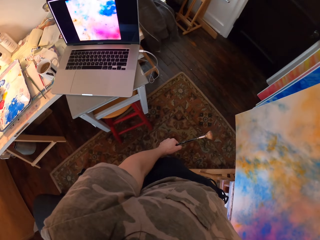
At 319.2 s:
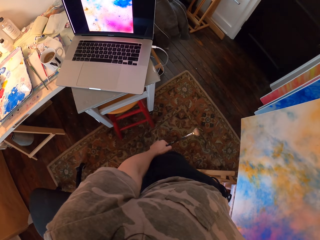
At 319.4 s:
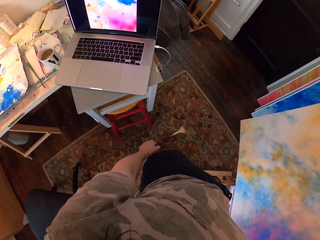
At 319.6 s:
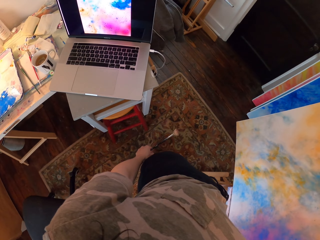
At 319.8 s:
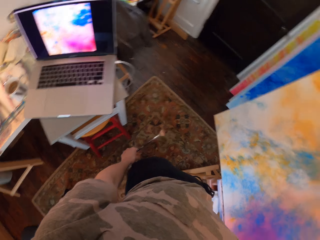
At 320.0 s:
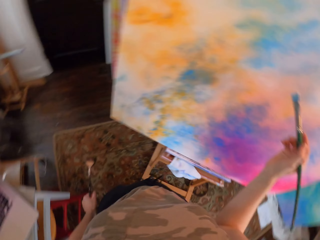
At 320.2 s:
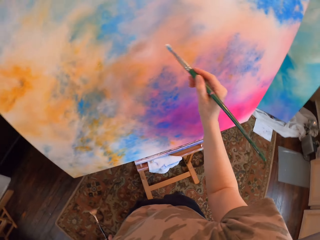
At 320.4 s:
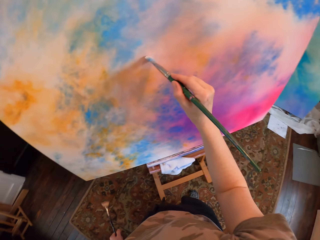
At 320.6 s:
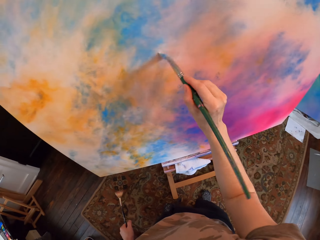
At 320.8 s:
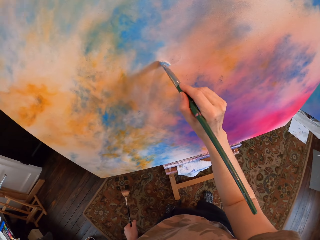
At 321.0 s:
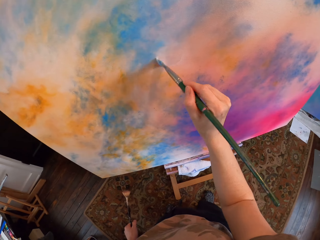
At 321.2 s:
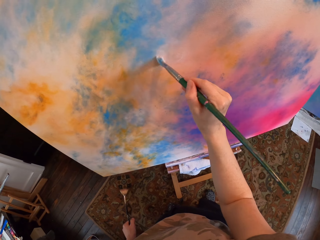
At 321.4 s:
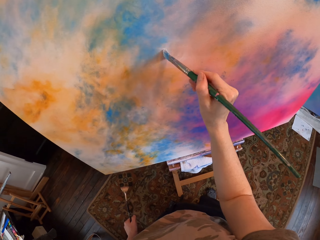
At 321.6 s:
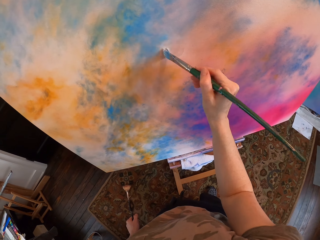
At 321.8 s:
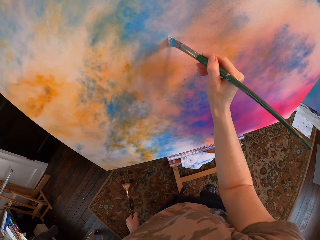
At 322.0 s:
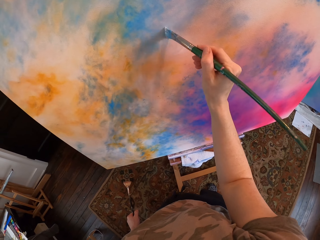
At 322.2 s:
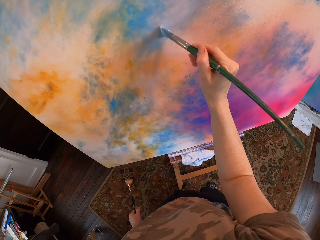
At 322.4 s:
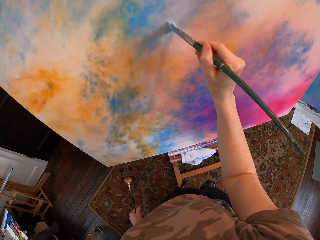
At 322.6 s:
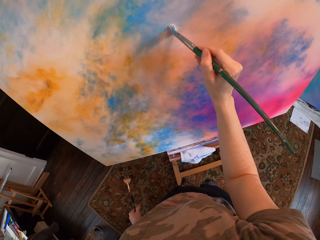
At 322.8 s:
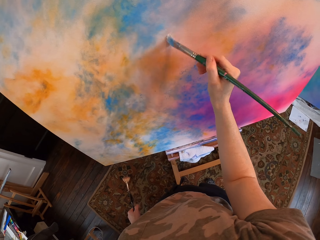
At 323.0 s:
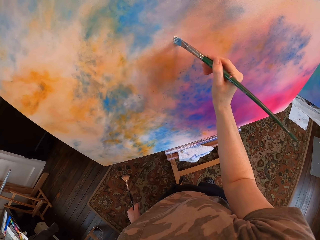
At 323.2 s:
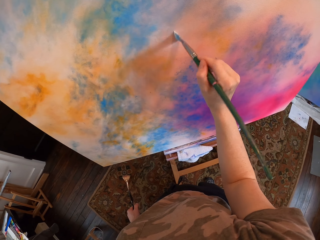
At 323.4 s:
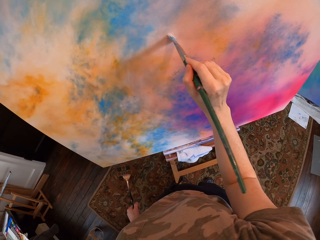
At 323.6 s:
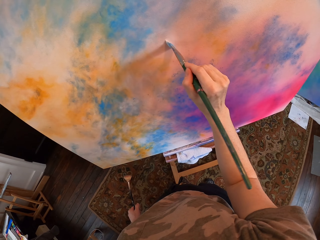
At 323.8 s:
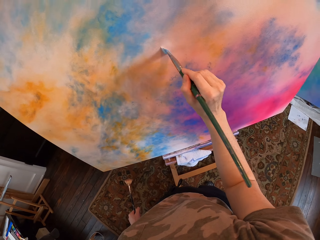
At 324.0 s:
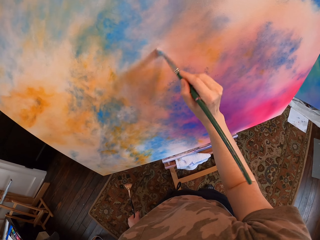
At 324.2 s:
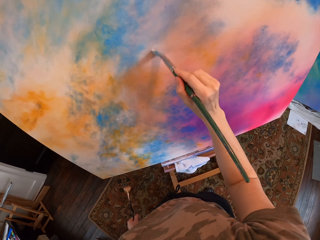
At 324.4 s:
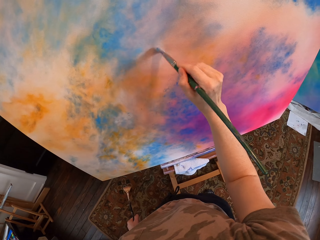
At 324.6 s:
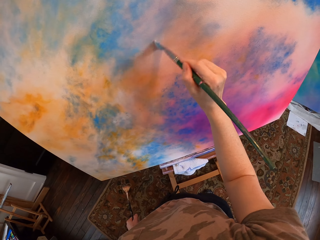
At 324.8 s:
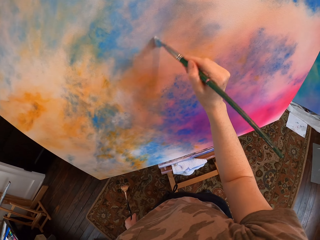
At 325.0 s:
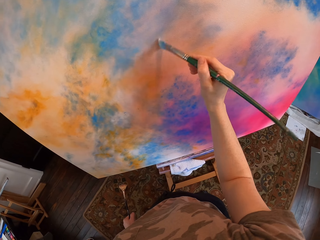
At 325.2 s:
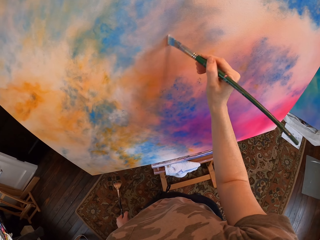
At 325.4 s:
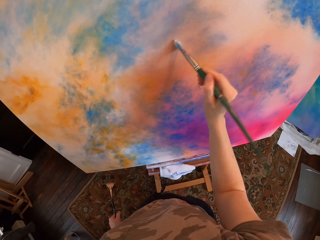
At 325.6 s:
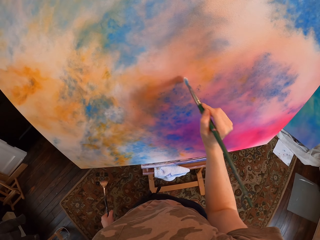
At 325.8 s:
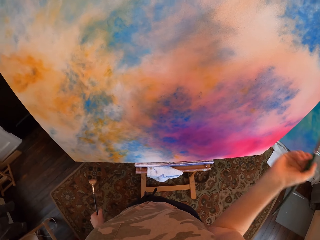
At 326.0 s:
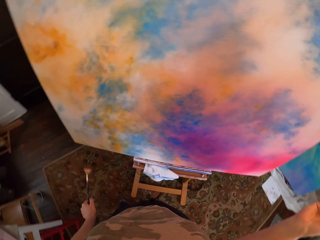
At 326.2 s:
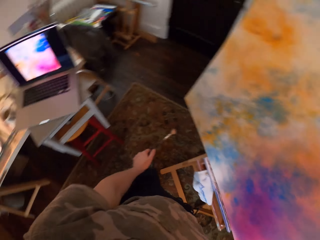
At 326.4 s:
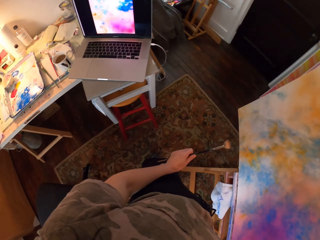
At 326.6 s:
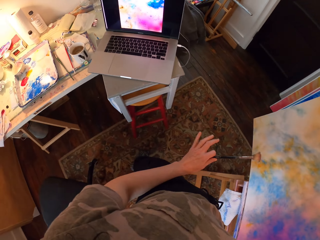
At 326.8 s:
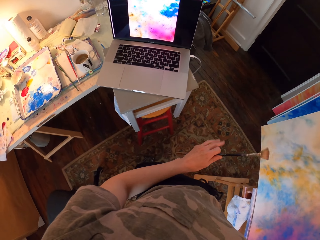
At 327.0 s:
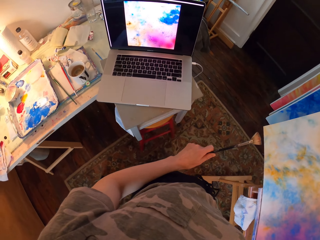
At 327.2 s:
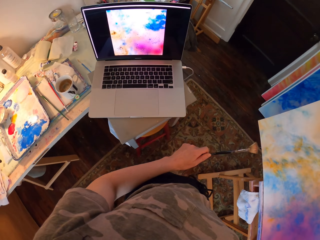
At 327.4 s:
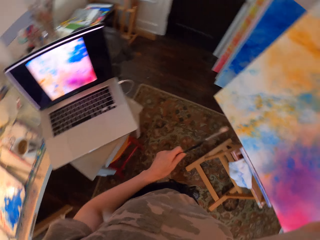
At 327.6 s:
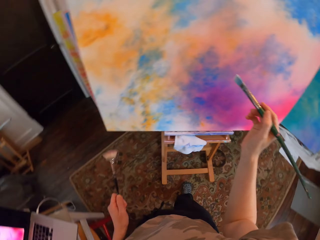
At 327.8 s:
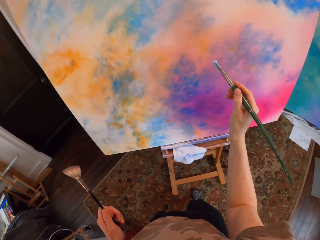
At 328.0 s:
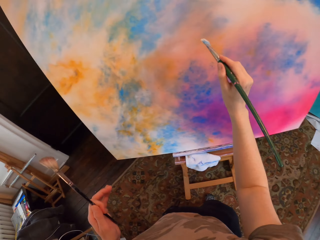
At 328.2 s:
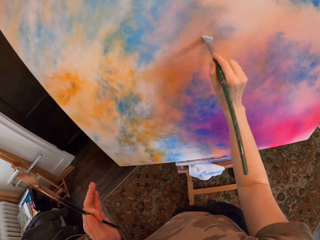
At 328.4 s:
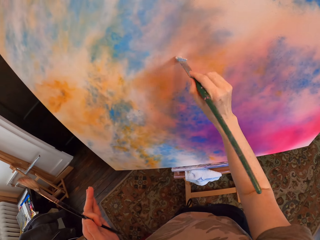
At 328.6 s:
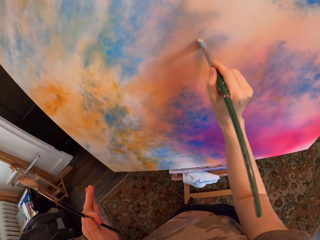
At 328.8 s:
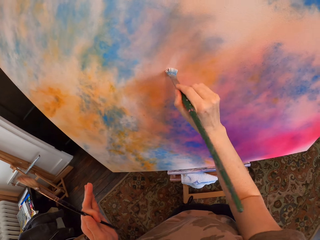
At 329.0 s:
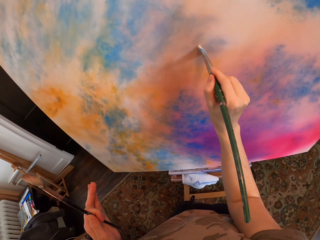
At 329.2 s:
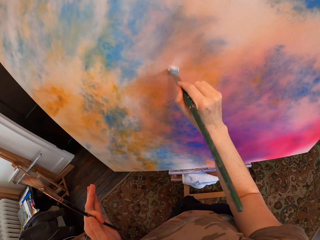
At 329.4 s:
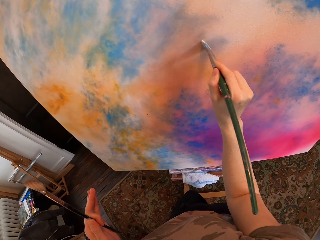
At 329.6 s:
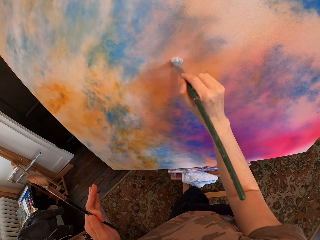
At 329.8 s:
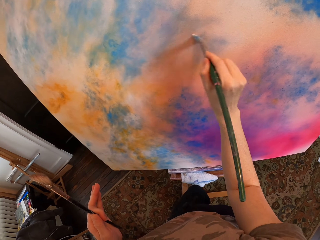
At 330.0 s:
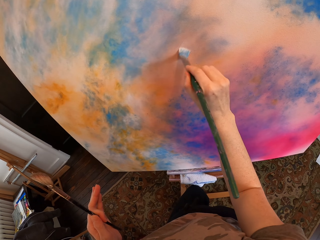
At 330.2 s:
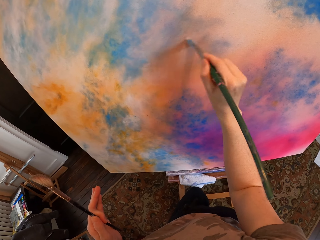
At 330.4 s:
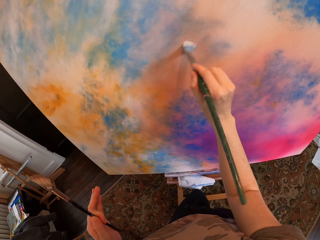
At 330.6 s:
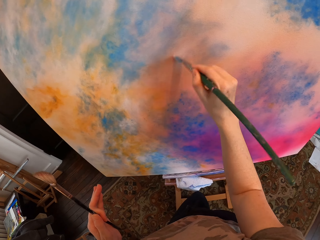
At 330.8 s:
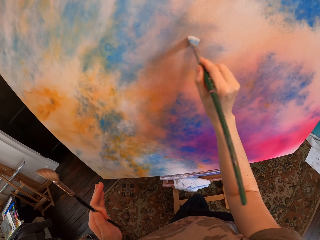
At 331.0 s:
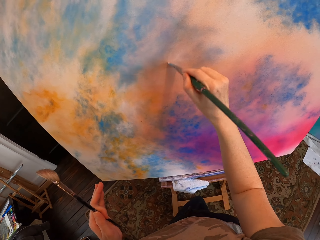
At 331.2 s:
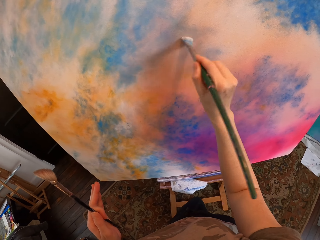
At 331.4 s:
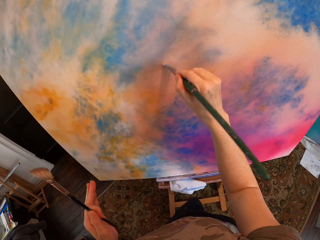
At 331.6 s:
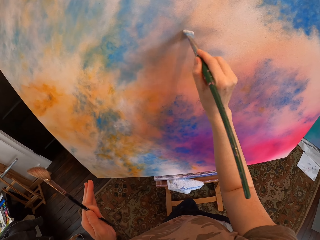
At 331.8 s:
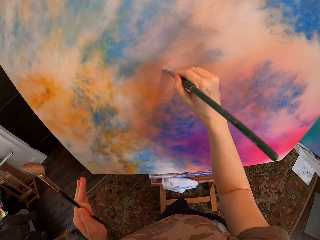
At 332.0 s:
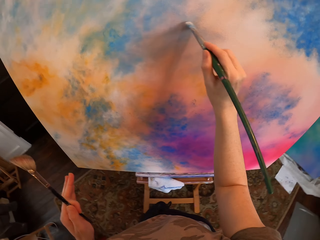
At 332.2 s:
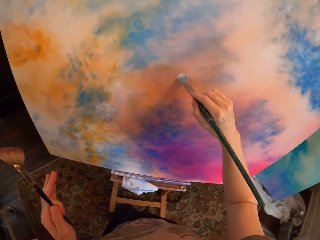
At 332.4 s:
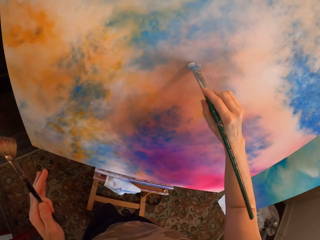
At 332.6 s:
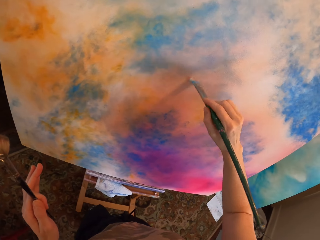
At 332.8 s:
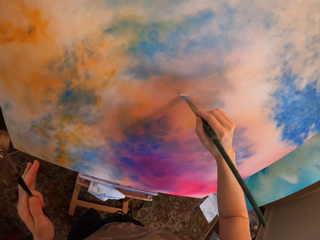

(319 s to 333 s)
The camera wearer looks at the laptop. They paint the canvas. They look at the laptop again. They paint the canvas again.

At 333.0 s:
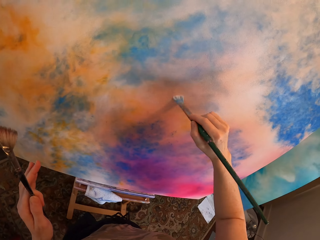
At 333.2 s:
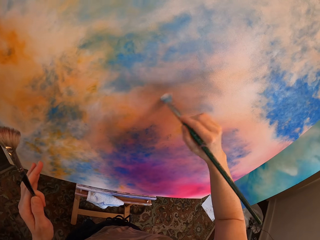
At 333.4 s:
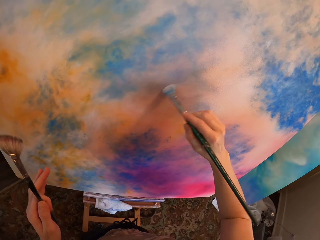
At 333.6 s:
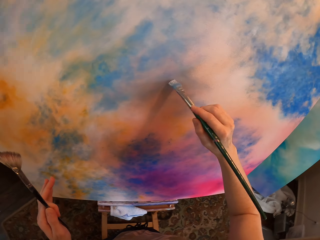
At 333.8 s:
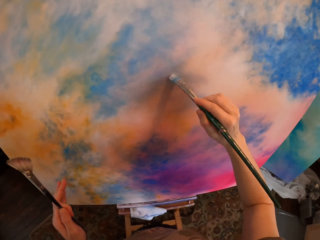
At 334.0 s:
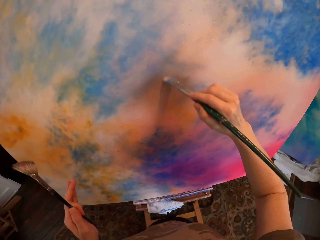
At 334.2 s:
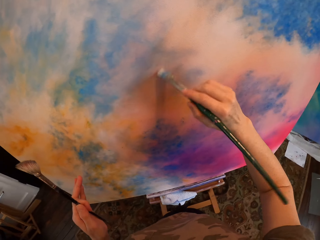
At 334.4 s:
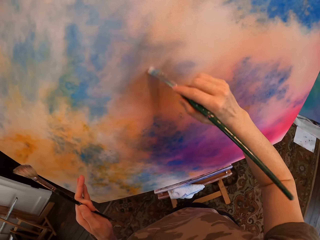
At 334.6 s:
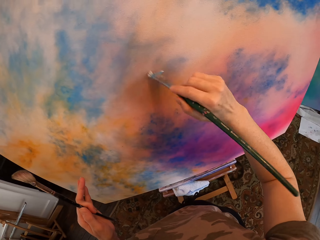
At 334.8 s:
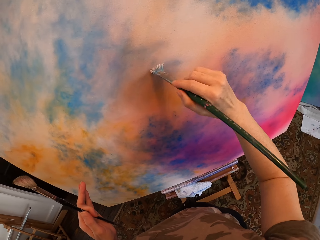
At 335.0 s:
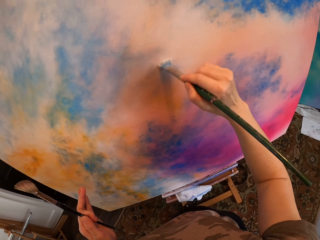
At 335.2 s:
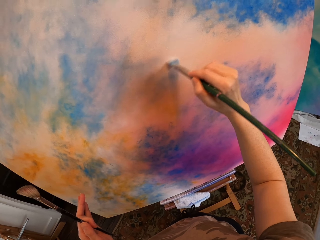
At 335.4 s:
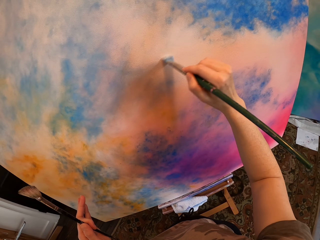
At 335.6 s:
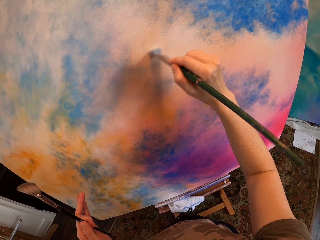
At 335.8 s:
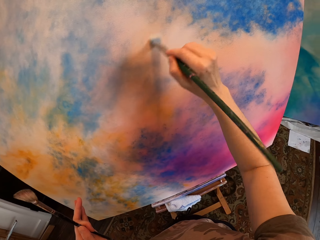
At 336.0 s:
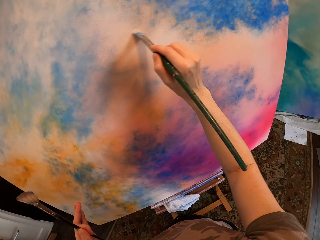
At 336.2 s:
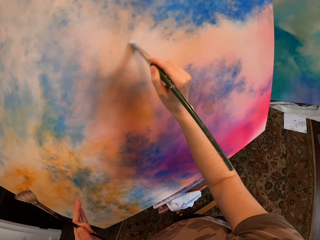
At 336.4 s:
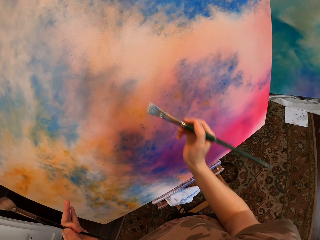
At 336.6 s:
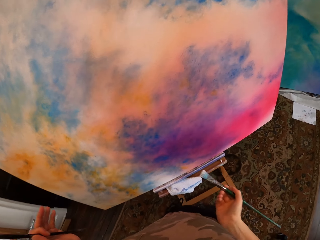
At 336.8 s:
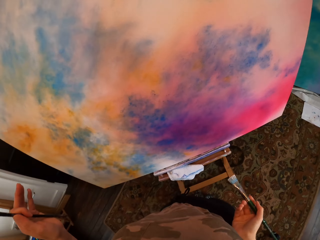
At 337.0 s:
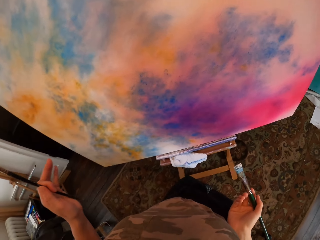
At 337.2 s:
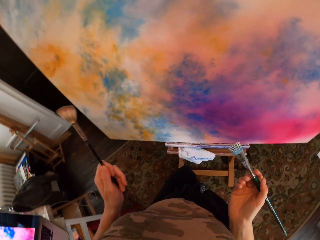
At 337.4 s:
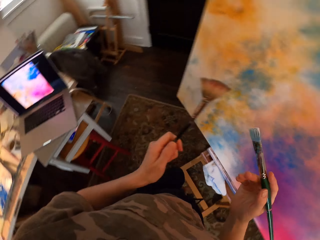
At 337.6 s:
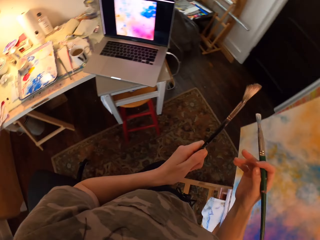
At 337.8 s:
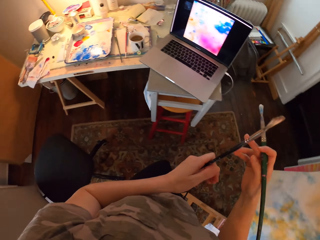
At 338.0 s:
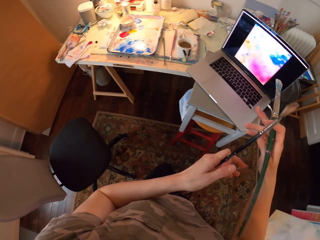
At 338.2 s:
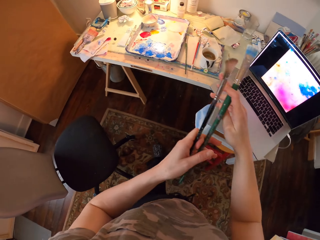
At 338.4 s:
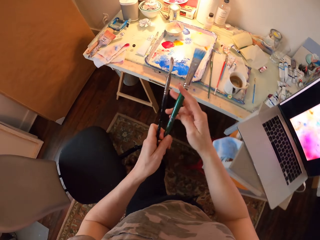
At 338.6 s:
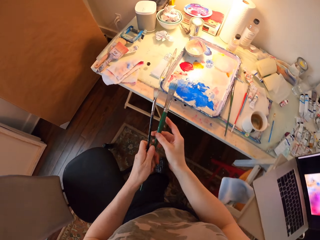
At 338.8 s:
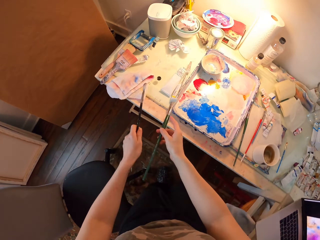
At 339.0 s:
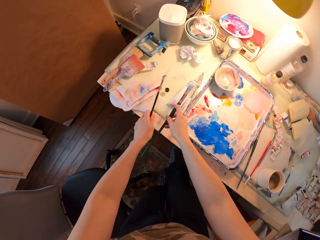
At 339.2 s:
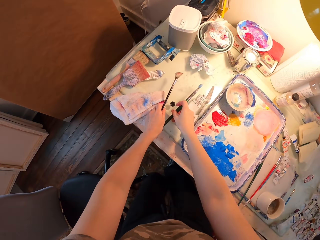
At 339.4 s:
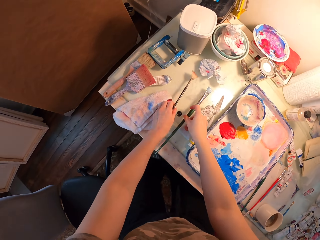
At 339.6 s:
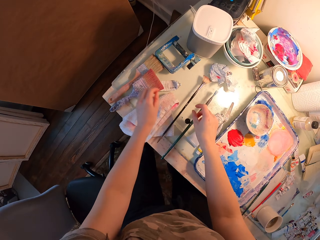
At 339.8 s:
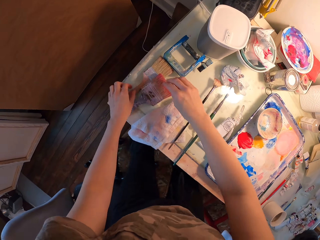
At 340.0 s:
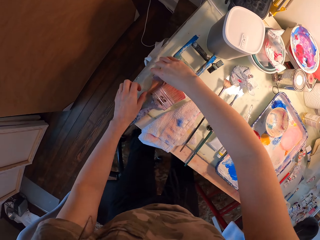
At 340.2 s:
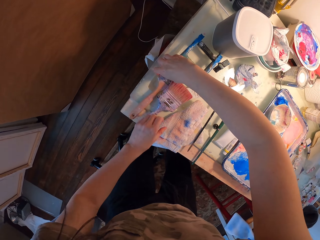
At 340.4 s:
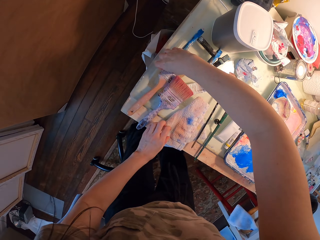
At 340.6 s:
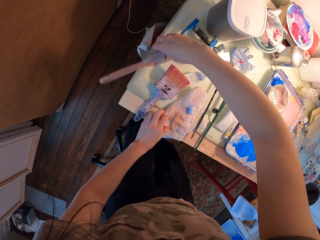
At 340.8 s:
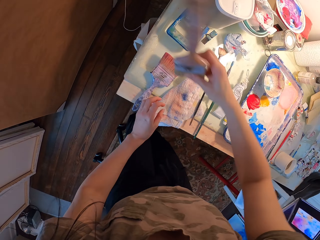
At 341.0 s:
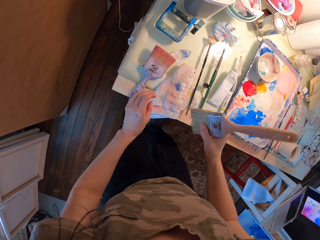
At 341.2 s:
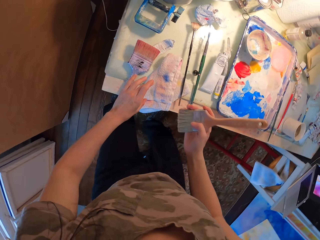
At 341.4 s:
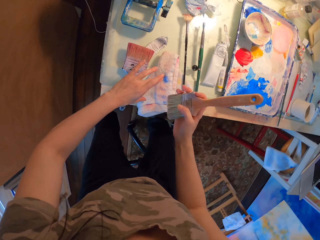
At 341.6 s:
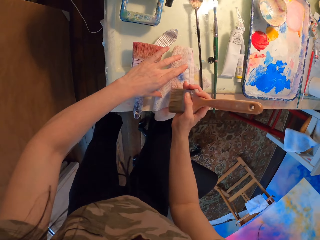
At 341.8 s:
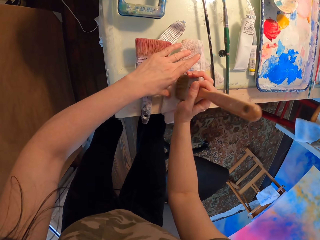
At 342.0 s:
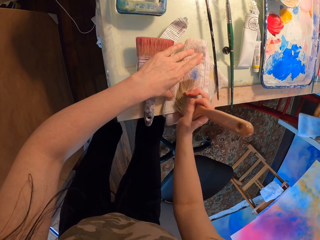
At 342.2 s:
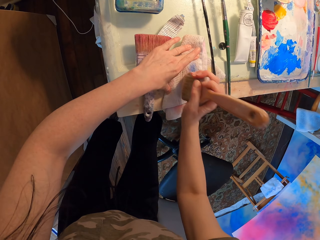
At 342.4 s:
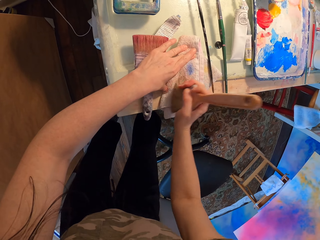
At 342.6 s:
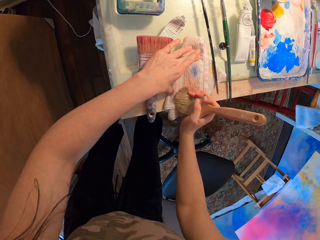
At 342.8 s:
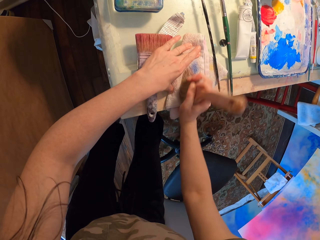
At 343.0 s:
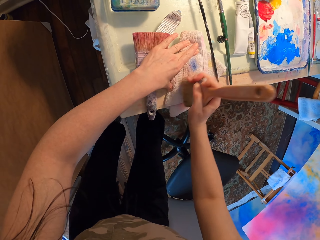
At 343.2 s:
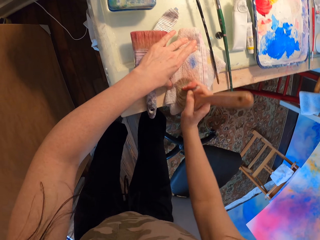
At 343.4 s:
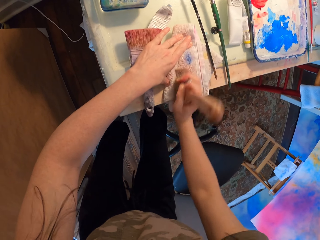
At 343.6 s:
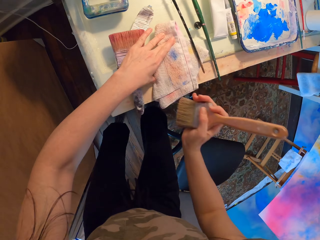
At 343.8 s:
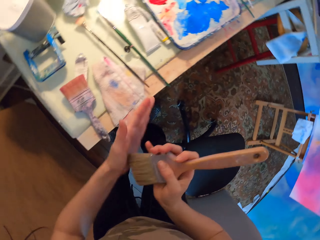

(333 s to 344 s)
The camera wearer turns around. They put the brushes on the table. They pick up a paint brush. They wipe the brush on a napkin.
